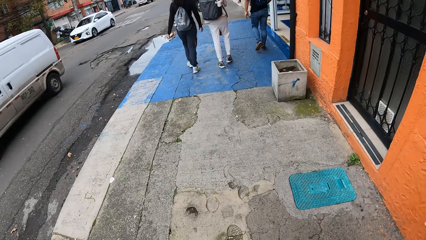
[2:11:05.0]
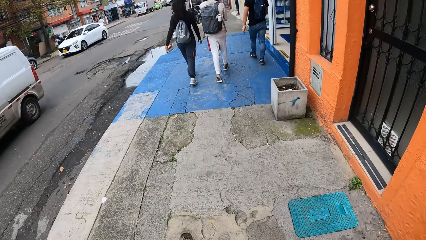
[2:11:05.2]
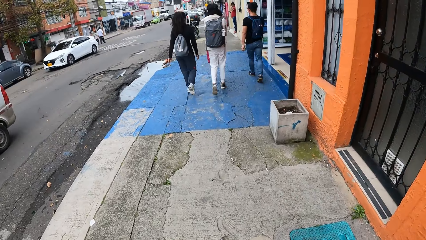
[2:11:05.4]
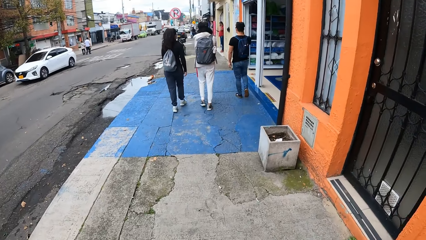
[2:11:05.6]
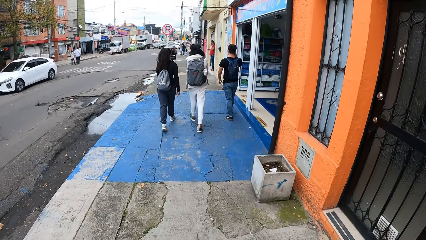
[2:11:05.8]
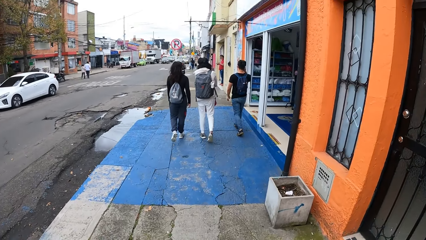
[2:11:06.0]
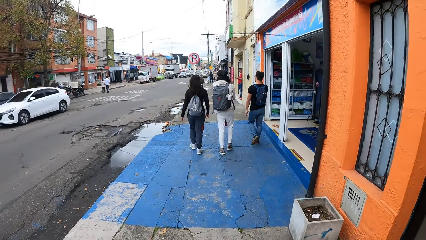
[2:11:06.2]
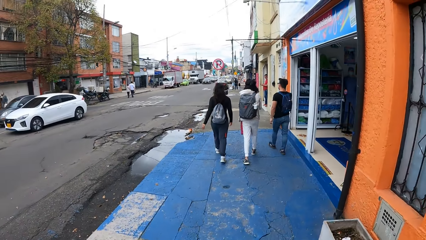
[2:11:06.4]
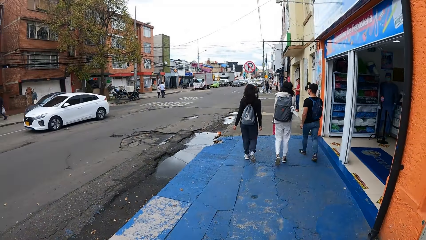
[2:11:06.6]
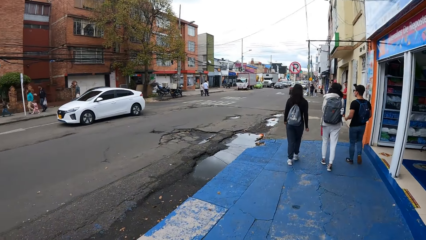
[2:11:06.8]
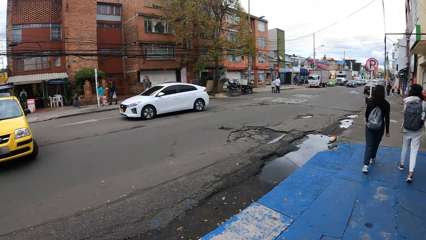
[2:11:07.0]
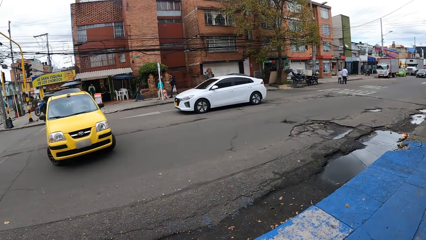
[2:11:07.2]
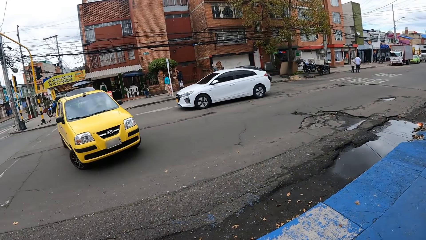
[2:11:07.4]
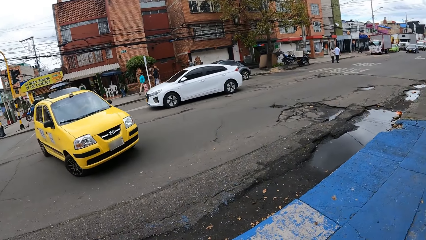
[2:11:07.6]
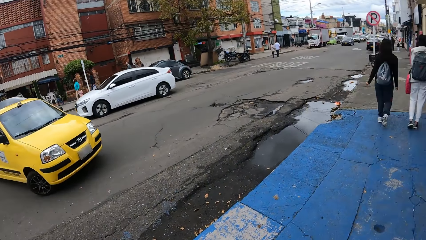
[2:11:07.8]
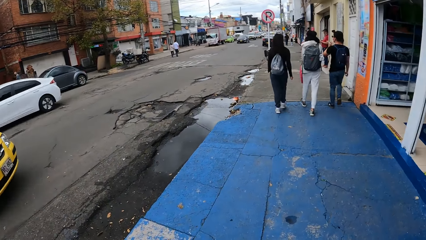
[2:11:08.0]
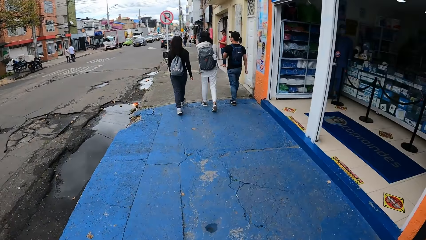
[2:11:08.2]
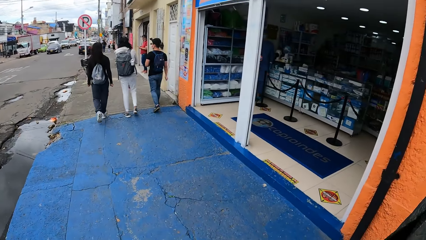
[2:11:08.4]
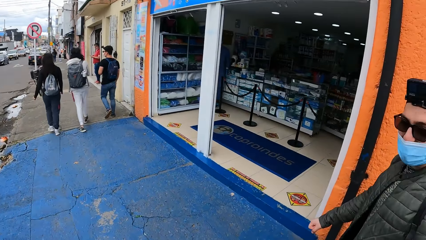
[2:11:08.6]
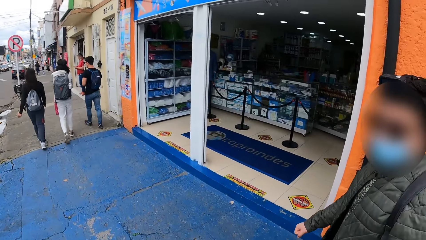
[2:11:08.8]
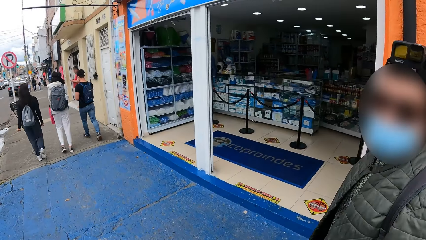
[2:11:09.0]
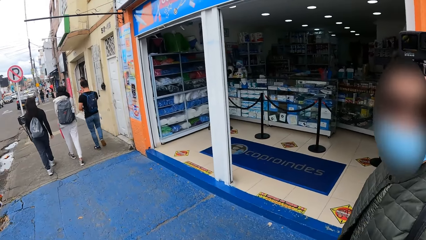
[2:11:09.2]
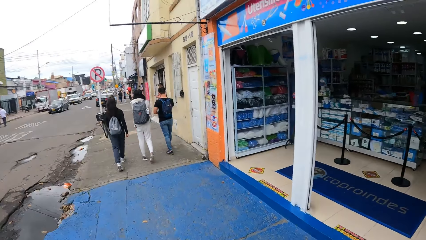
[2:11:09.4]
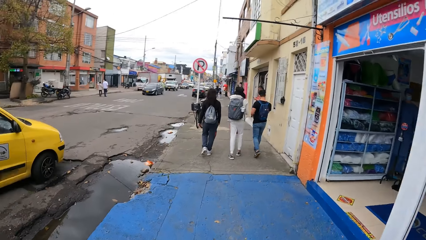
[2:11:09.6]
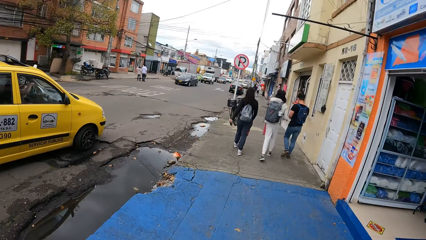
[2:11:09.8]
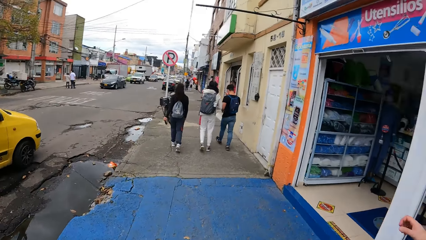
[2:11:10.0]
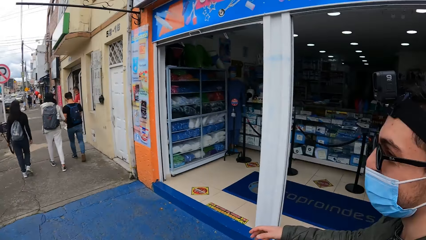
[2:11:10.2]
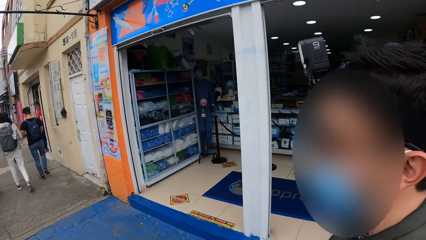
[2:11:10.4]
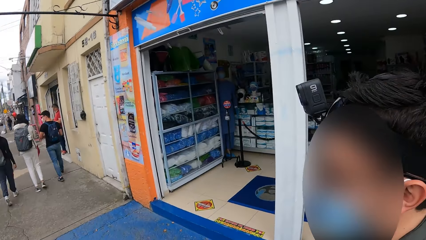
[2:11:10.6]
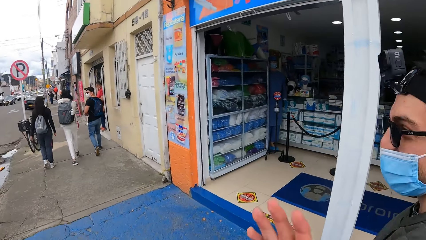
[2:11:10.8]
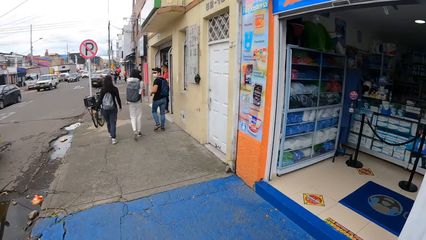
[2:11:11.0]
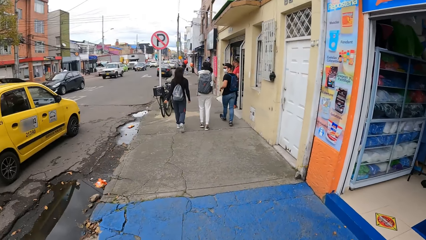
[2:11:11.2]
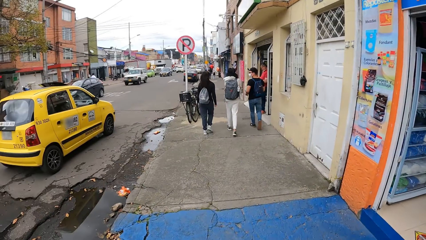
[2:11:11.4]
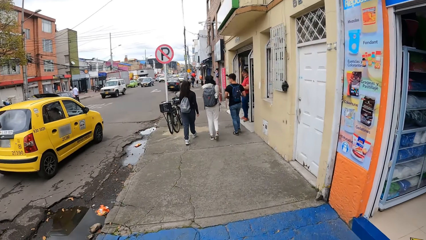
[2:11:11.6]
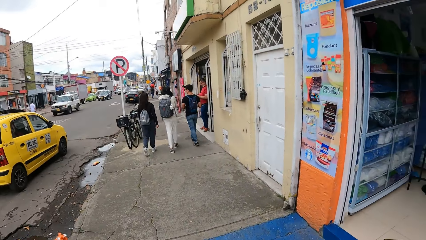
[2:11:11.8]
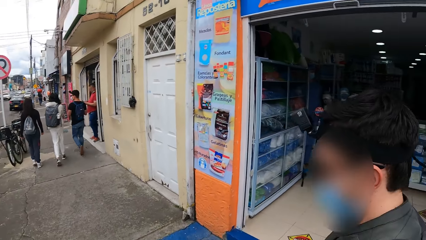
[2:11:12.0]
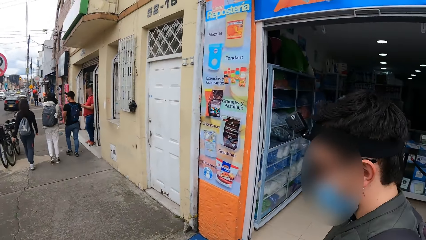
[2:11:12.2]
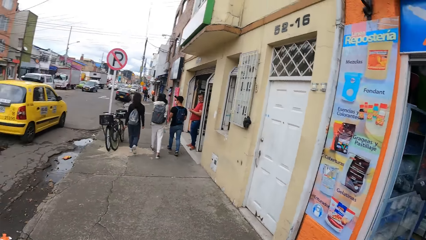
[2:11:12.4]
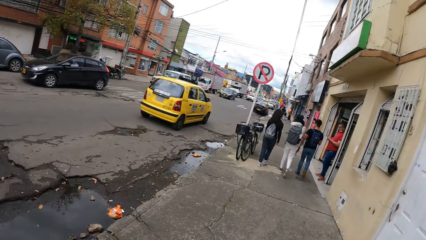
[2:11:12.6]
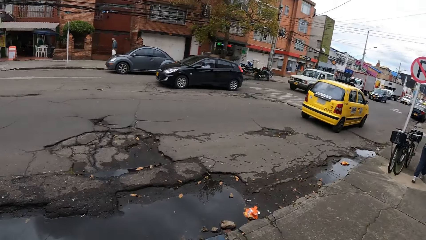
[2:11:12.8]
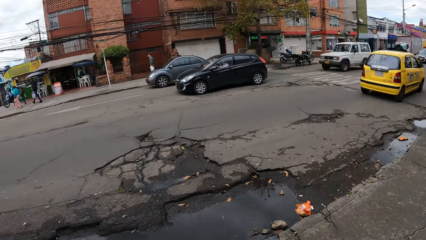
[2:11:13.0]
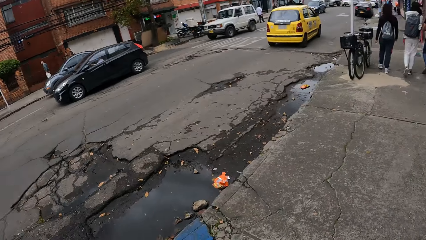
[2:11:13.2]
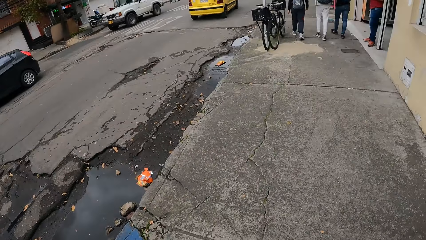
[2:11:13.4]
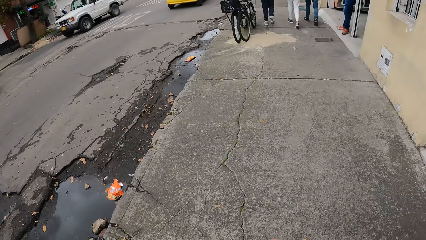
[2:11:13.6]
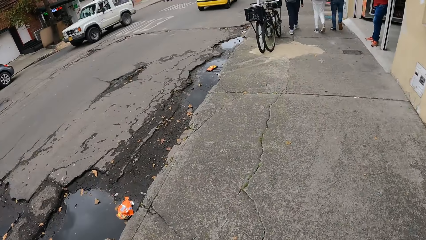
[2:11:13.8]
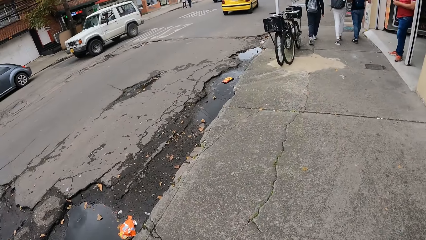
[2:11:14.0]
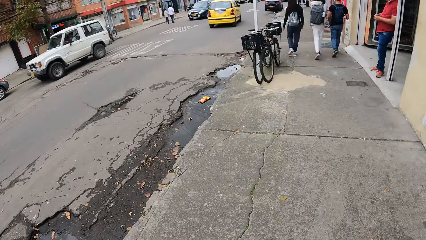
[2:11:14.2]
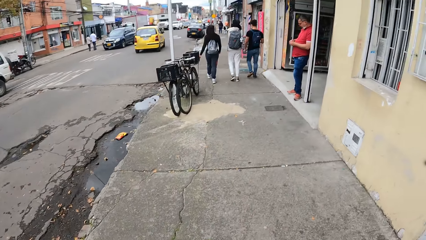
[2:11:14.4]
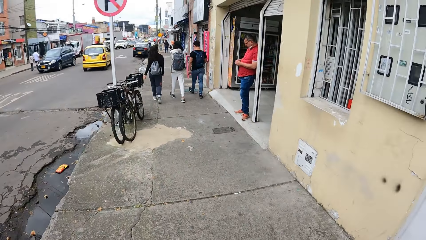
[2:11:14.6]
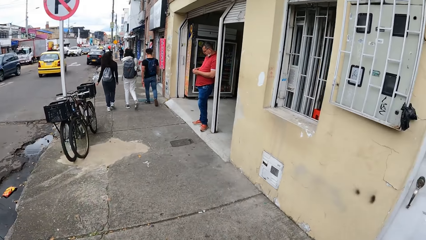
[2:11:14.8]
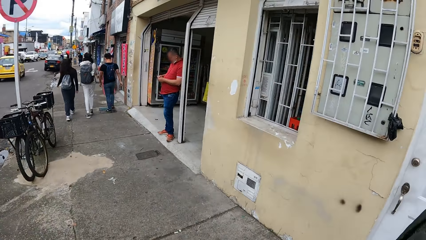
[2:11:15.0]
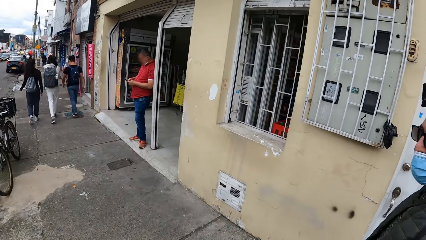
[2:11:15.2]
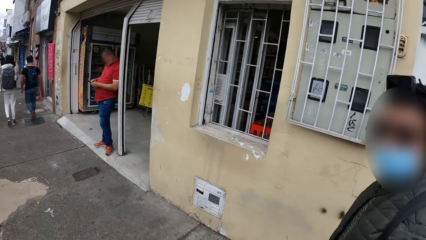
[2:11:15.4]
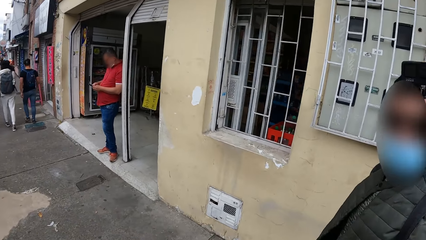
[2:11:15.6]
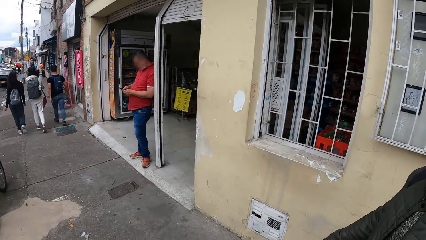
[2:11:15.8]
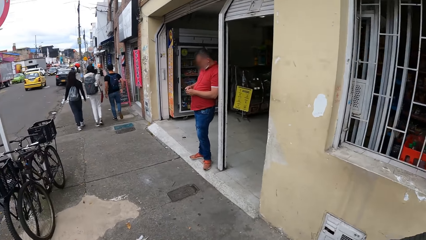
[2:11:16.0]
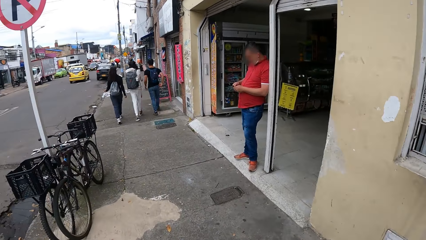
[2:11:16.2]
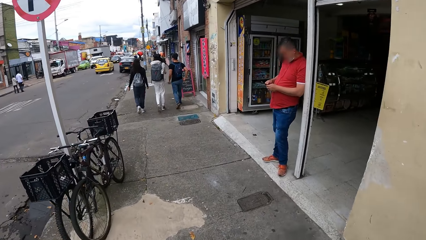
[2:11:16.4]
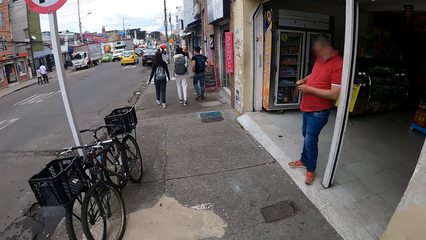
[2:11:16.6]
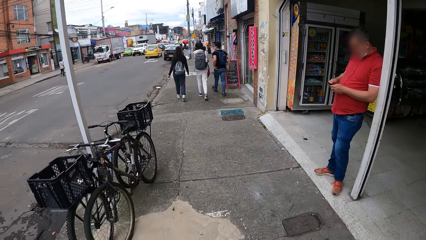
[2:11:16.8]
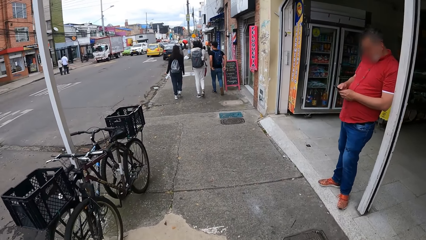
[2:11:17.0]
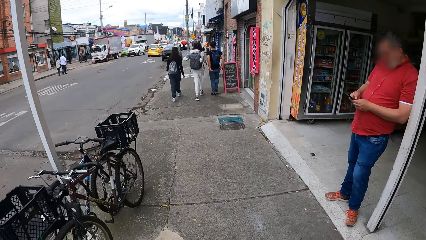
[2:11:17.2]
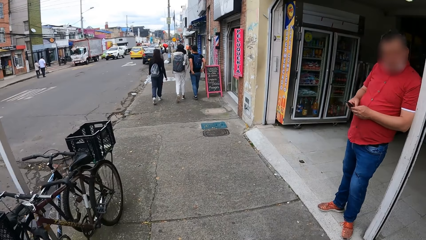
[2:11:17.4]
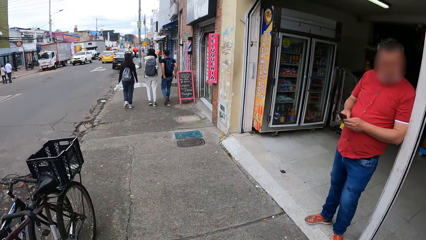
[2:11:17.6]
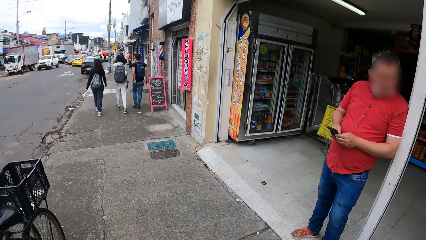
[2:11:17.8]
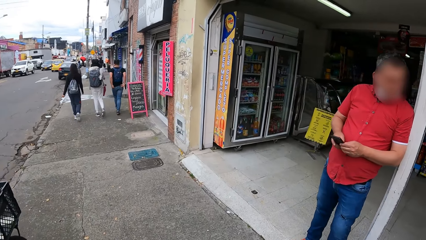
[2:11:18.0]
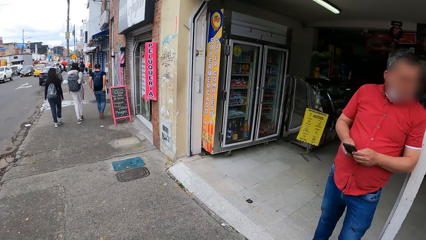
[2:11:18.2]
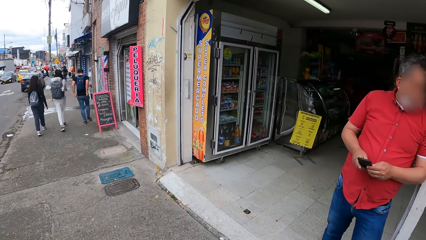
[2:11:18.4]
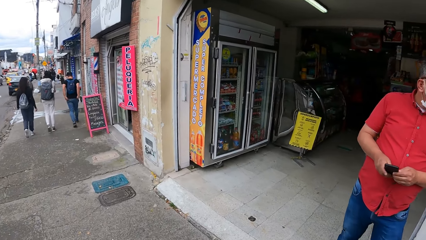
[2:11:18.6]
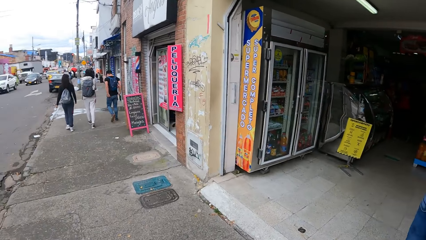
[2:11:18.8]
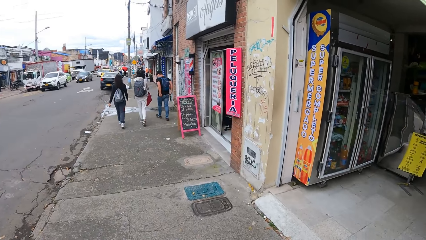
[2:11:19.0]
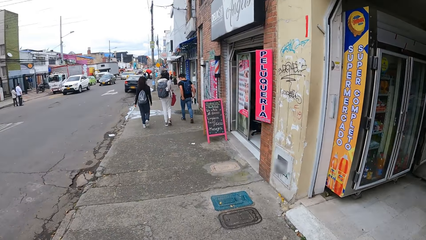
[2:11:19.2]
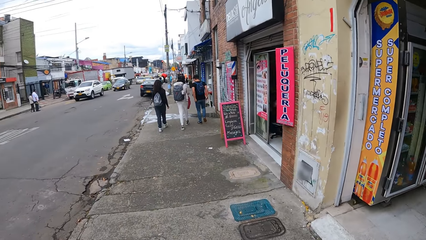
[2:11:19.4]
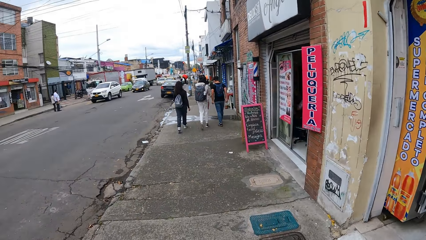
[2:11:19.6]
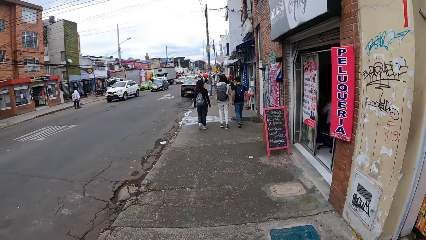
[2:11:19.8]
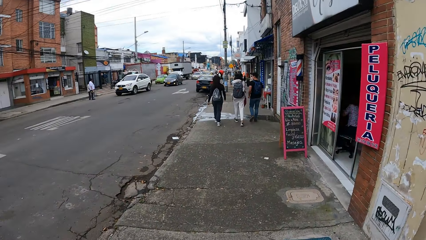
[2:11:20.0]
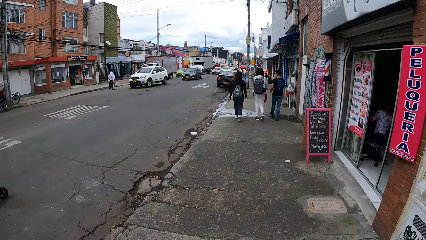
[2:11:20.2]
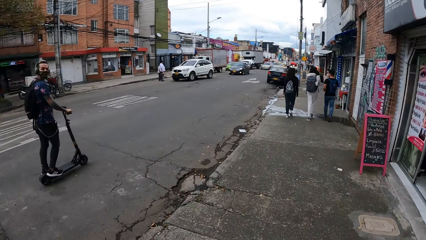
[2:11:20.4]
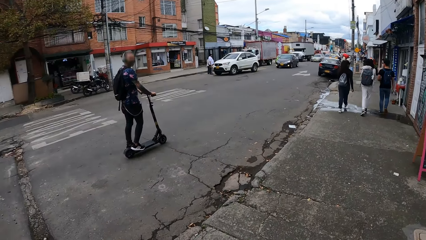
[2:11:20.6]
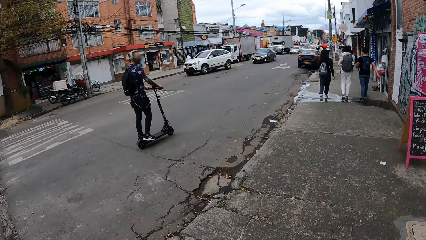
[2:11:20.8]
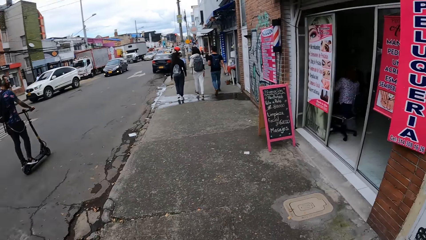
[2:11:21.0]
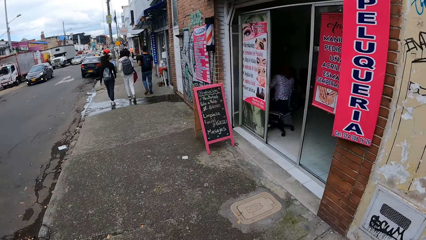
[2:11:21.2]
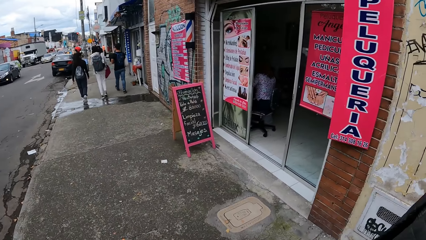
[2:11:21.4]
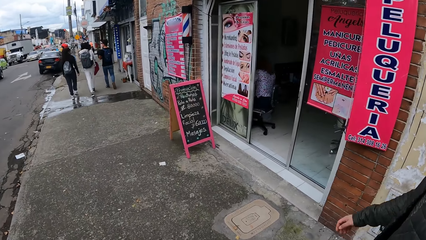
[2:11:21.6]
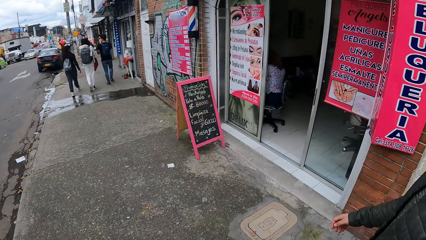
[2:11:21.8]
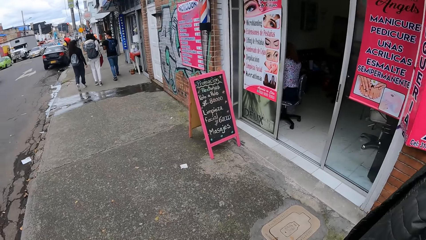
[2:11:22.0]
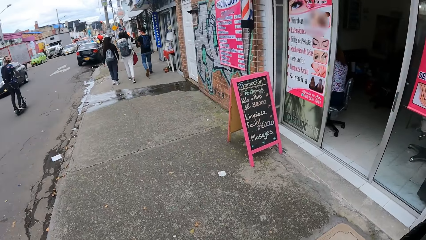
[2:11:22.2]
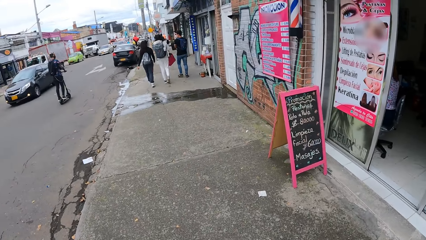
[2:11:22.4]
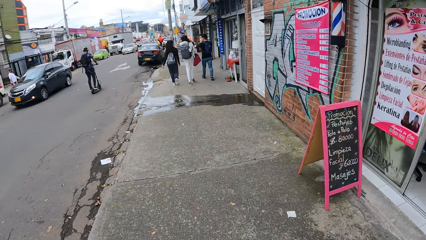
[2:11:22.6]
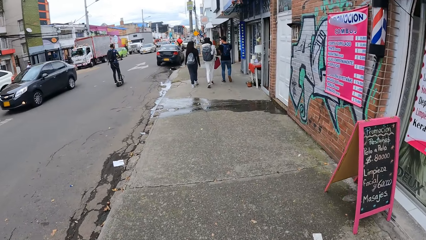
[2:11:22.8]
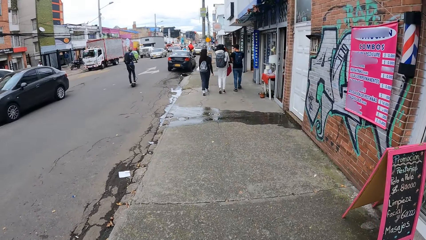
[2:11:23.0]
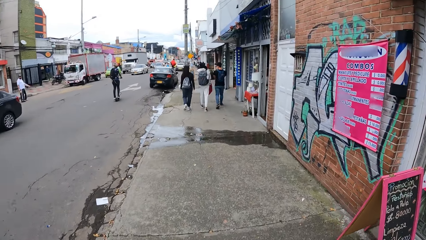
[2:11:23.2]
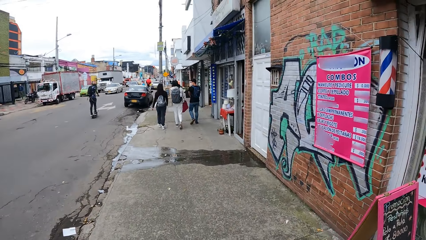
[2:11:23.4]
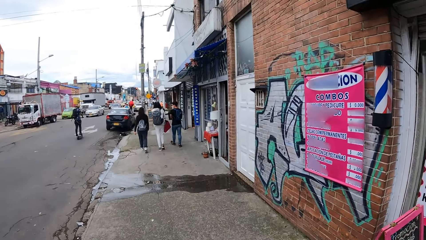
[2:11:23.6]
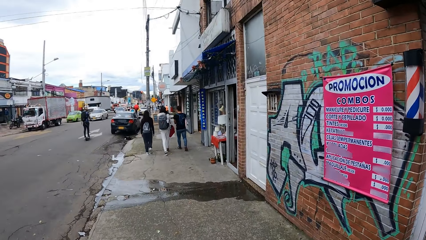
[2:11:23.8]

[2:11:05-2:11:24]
A yellow car drives past the camera wearer. A man interacts with the camera wearer. The camera wearer walks around with the man. Another man uses the phone. The camera wearer walks around. Another man rides a scooter past the camera wearer.
